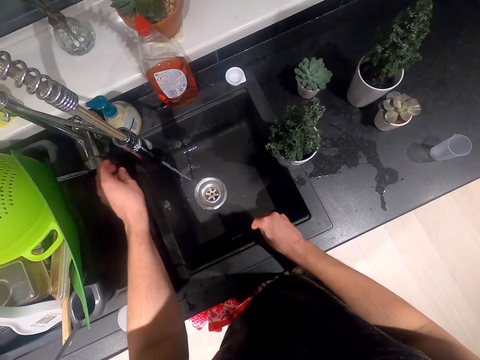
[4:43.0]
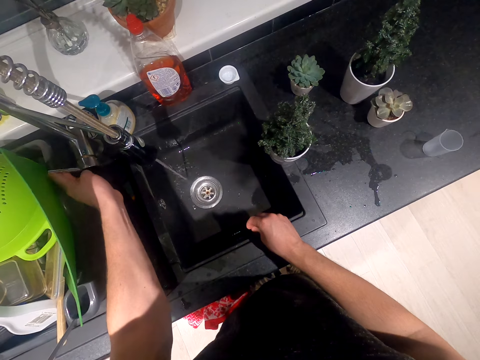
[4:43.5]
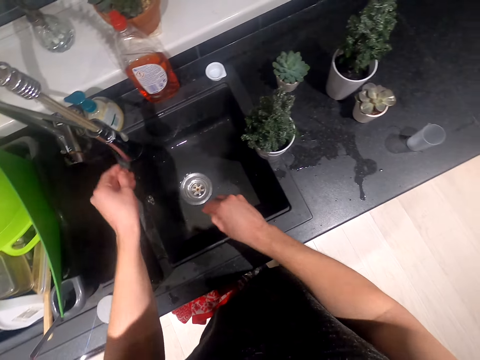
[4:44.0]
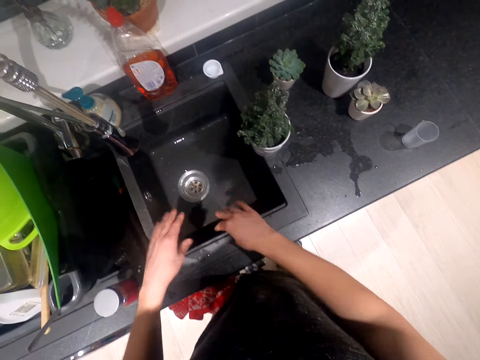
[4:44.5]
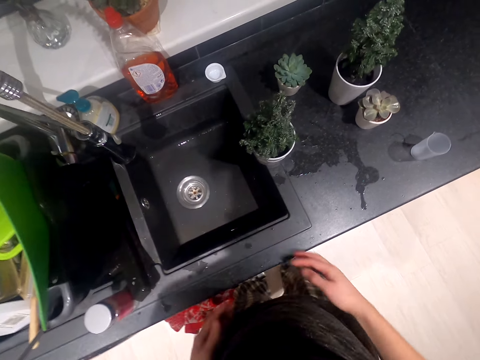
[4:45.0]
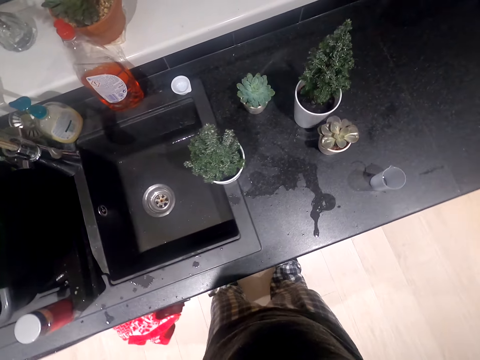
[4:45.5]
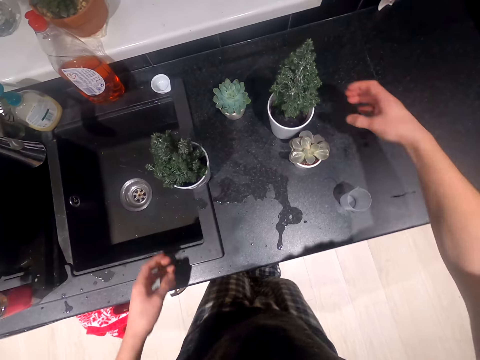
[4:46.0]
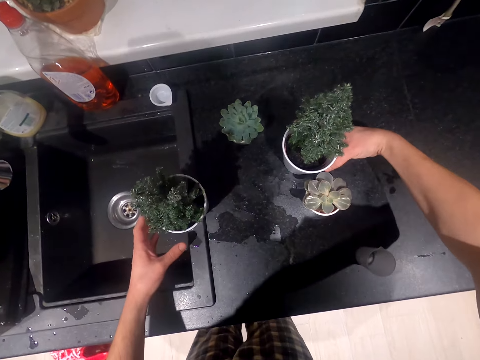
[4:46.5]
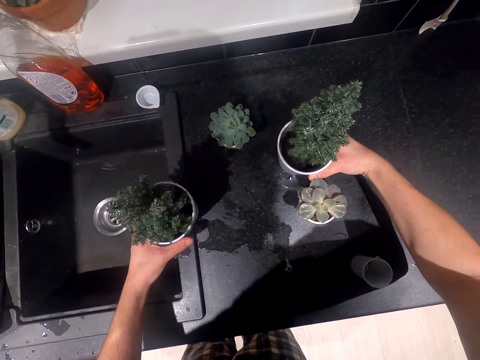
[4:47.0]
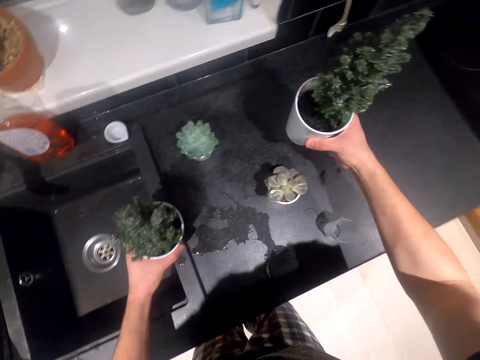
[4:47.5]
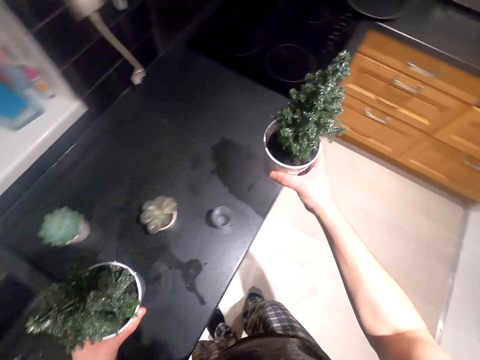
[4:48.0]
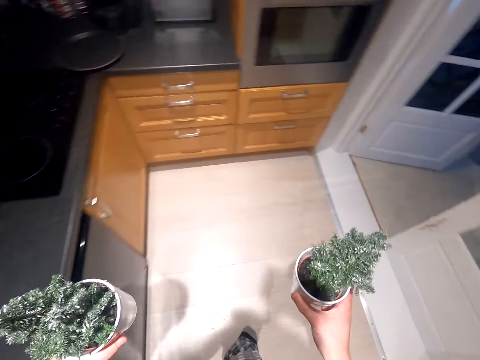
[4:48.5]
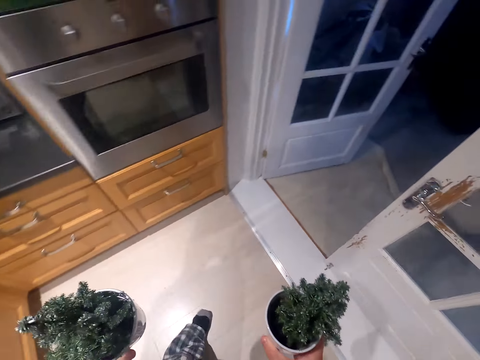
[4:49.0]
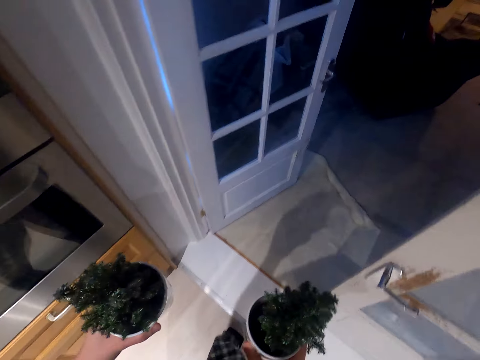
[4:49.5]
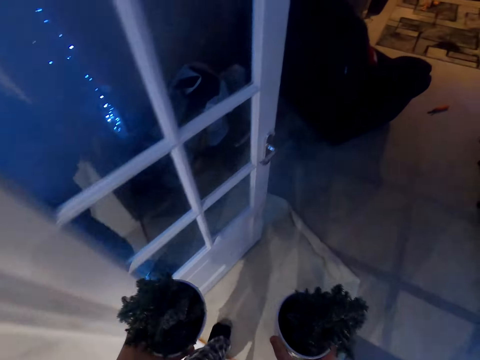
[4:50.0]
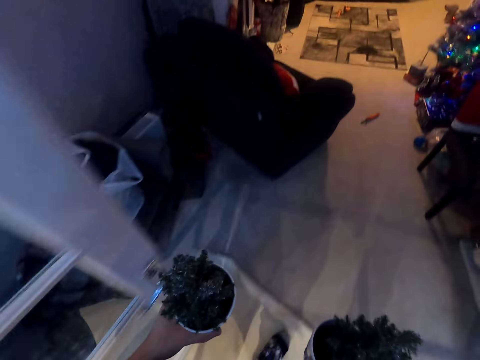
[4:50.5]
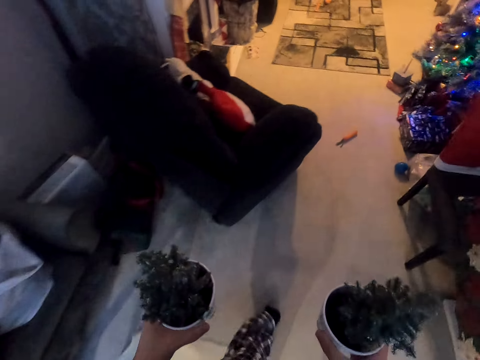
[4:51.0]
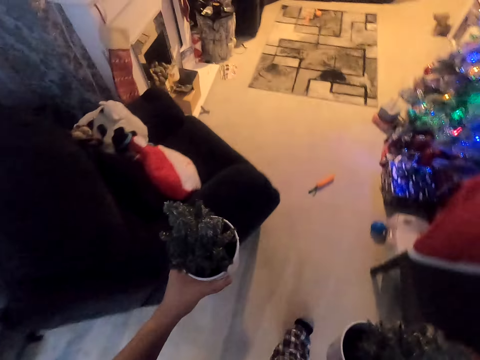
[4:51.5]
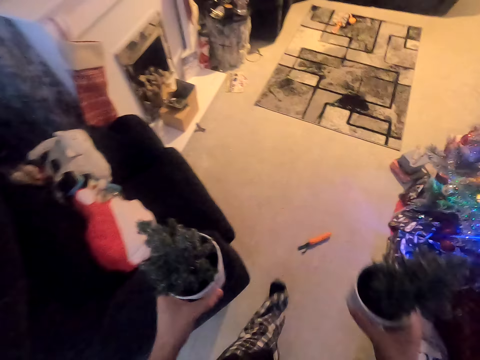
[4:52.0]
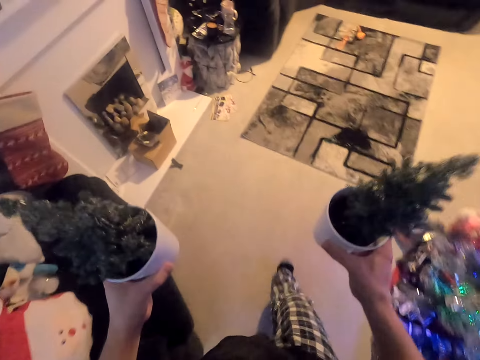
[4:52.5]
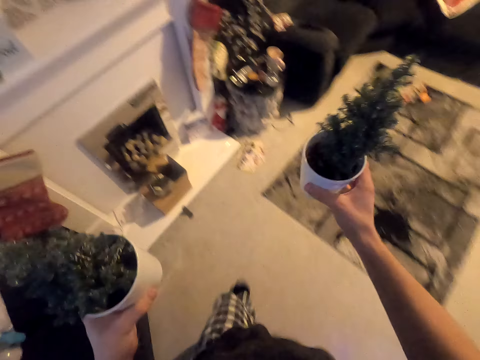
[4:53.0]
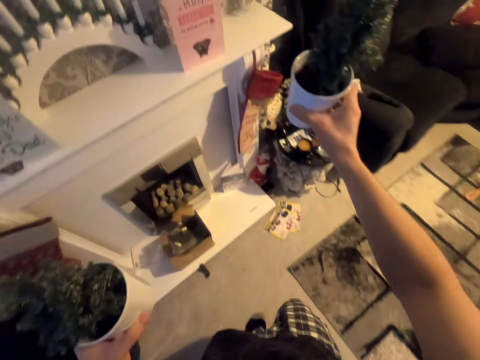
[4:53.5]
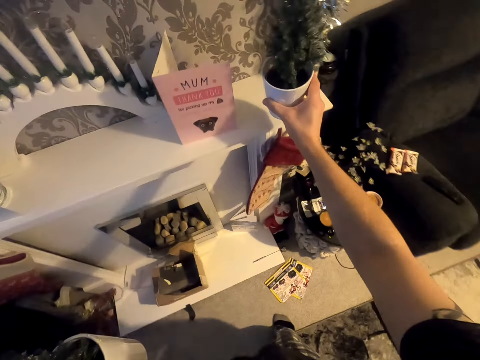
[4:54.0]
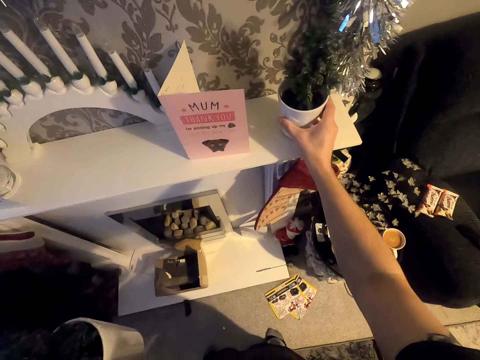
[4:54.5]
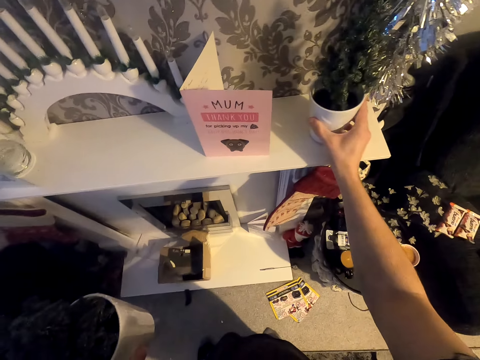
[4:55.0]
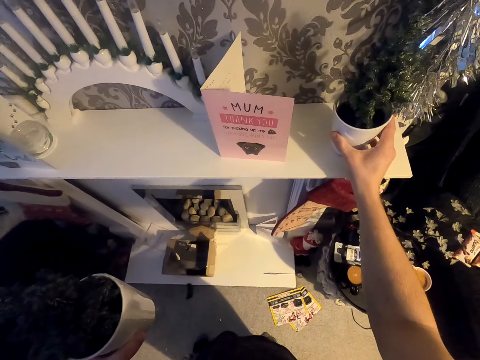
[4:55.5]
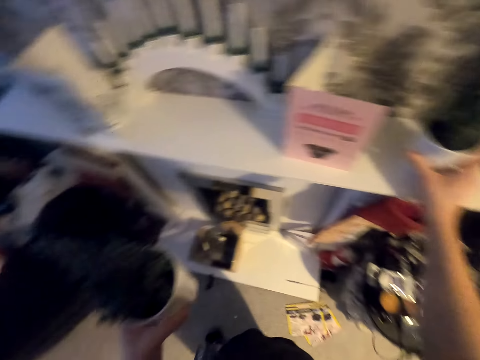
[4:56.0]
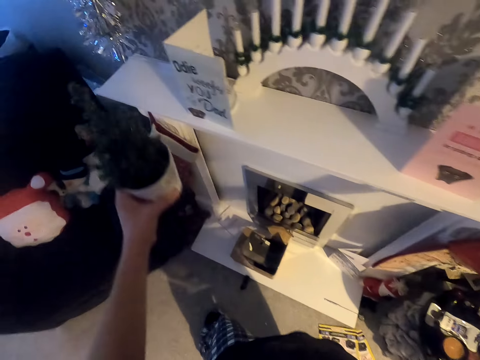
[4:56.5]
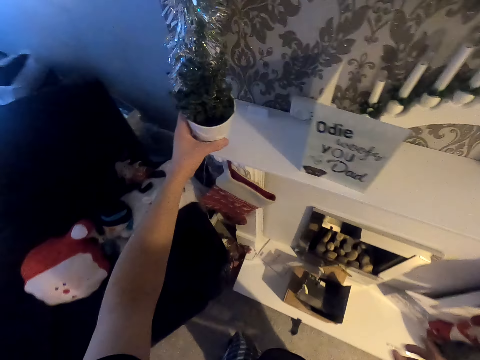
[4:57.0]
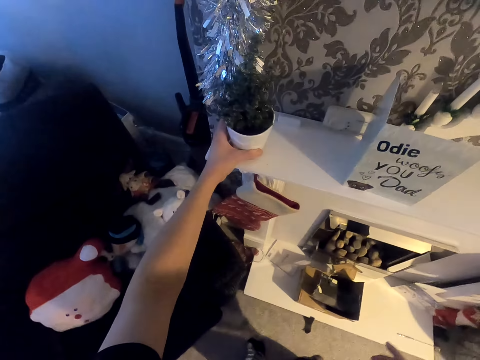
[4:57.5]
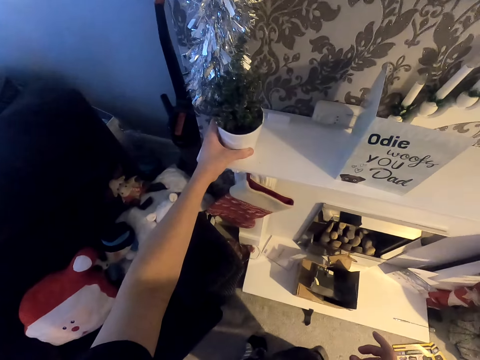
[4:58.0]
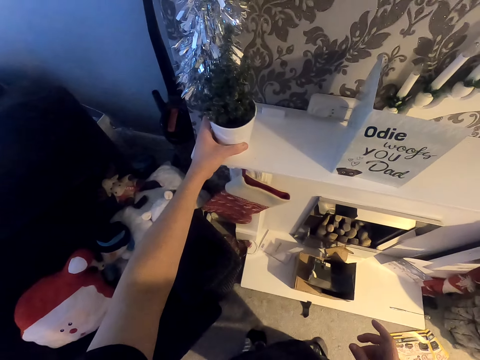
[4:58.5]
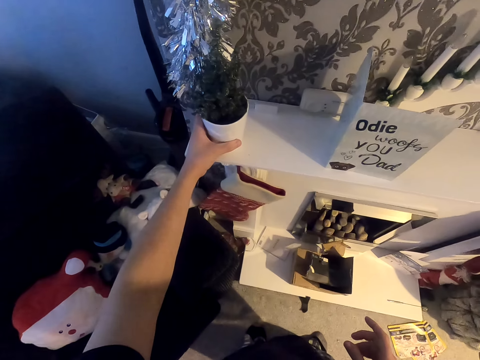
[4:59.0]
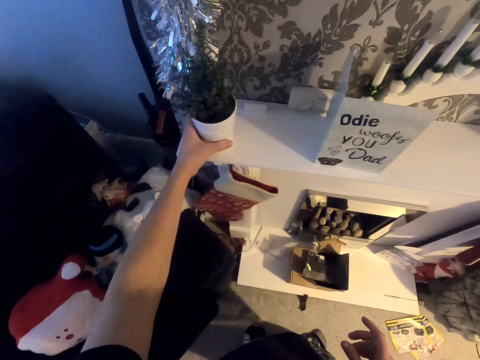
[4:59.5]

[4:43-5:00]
The camera wearer closes the kitchen tap. They shake hands. They wipe the hands on the cloths. They pick a flower vase from the cabinet on the left hand and pick a flower vase on the right hand. They walk in the house. They put the flower vase on the fireplace surface. They place a flower vase on the fireplace surface.

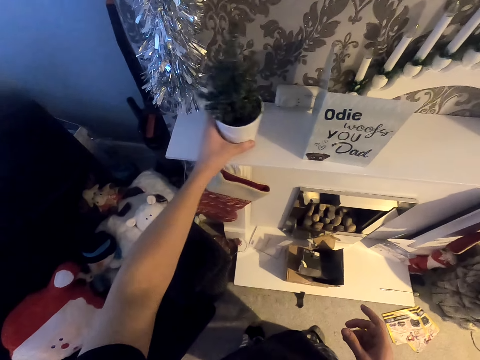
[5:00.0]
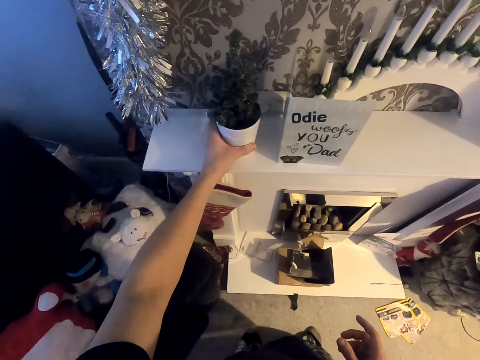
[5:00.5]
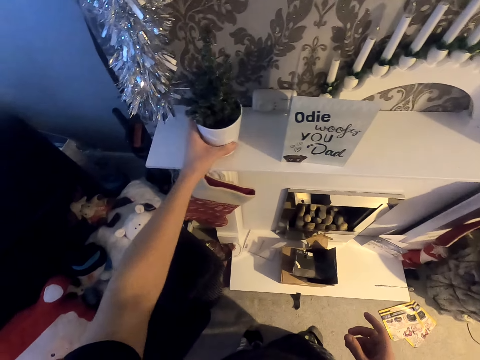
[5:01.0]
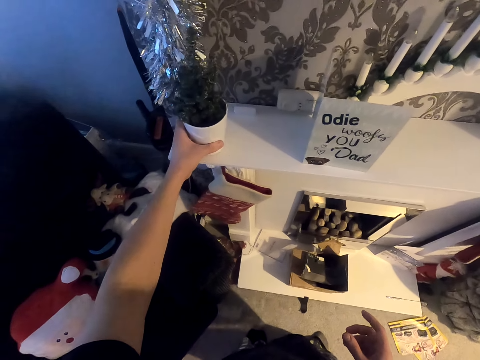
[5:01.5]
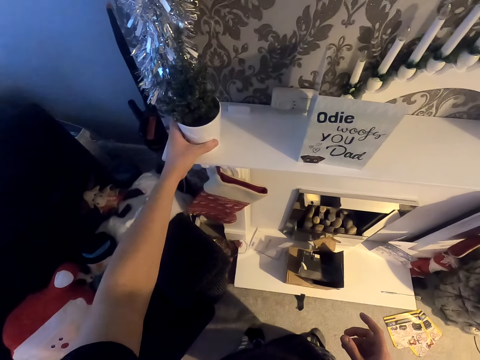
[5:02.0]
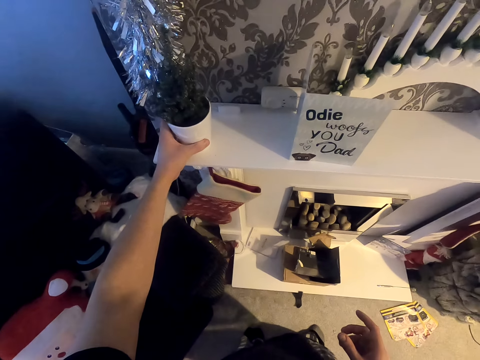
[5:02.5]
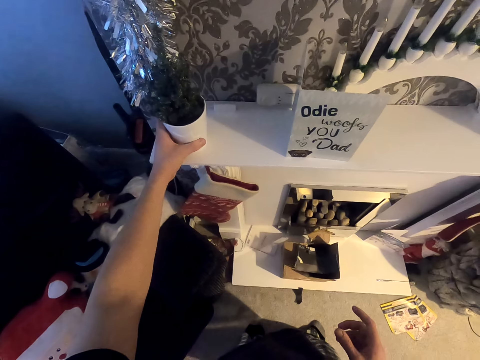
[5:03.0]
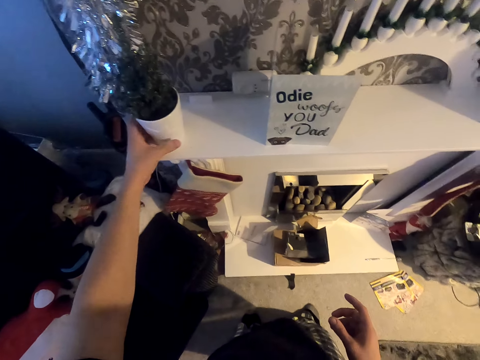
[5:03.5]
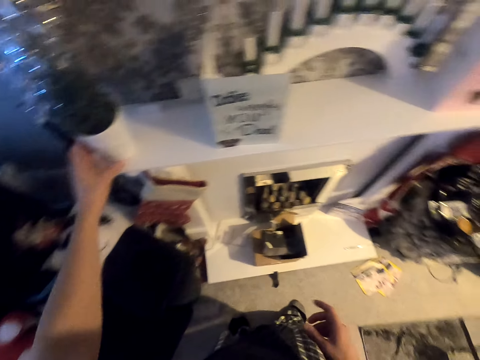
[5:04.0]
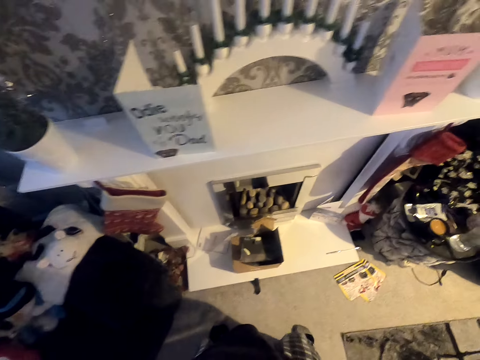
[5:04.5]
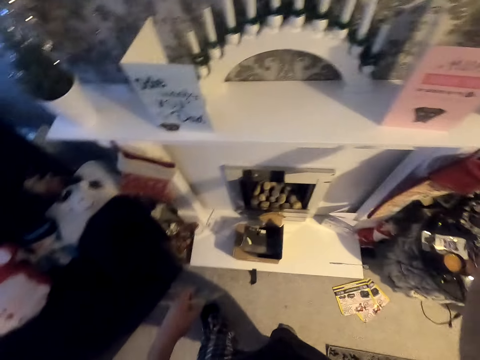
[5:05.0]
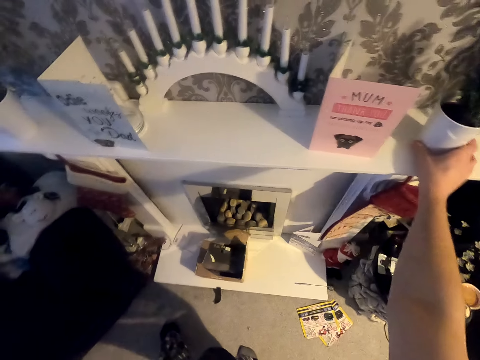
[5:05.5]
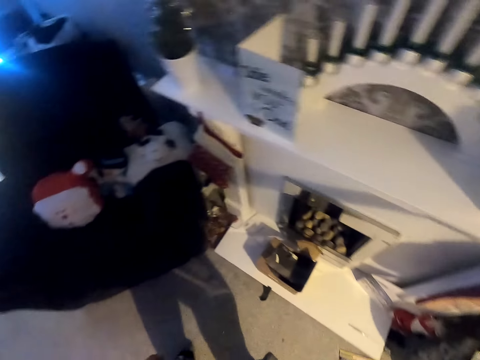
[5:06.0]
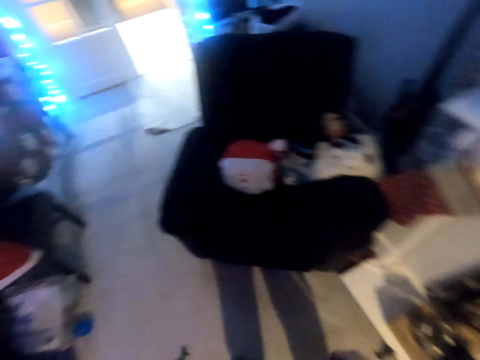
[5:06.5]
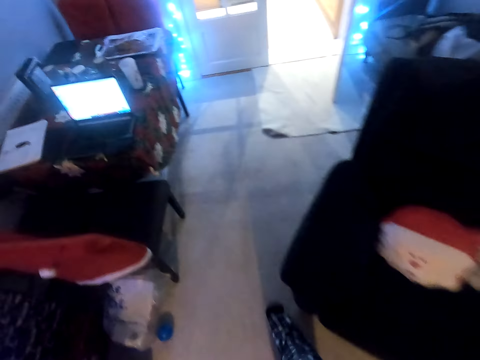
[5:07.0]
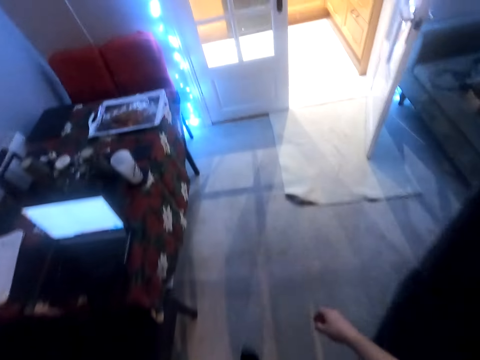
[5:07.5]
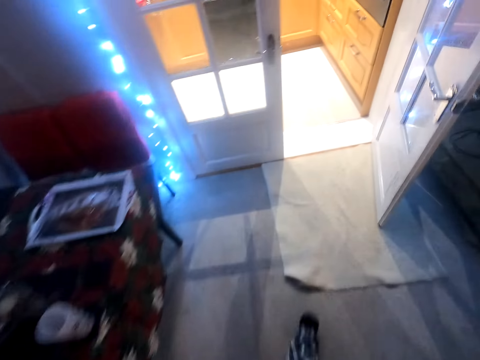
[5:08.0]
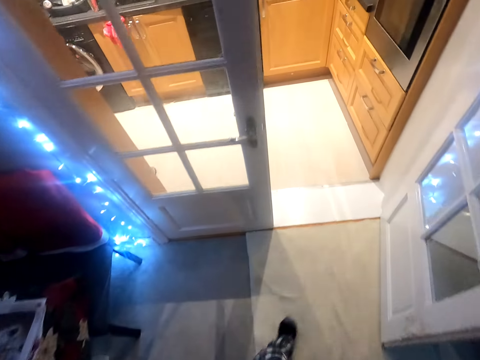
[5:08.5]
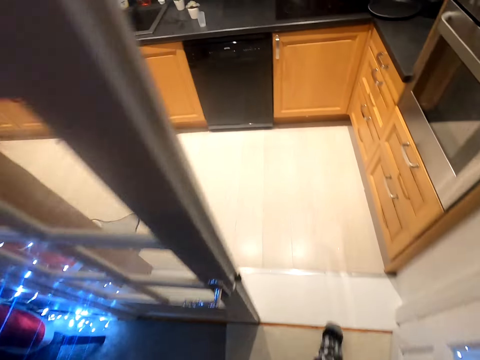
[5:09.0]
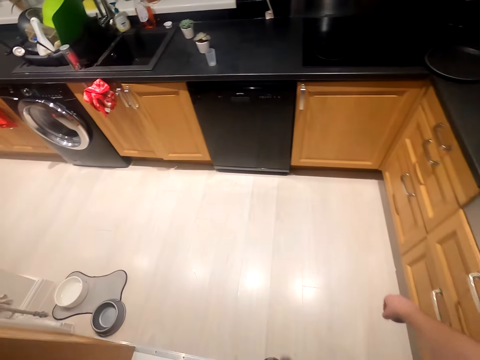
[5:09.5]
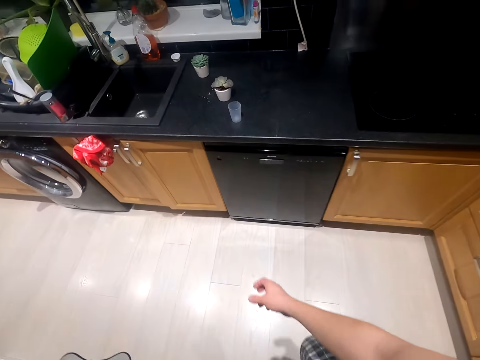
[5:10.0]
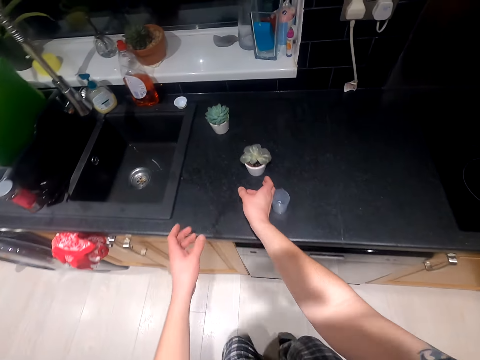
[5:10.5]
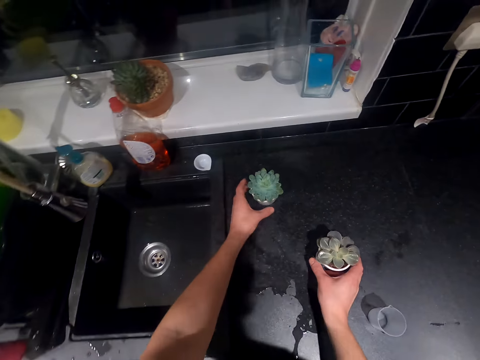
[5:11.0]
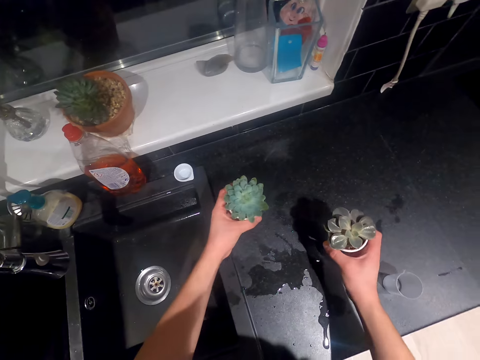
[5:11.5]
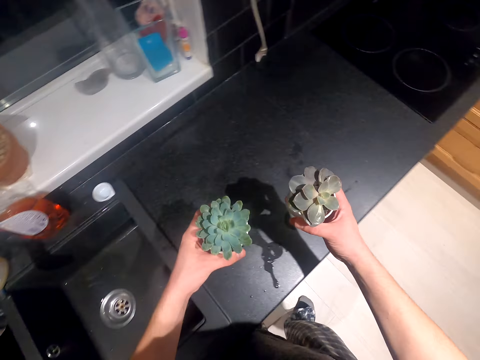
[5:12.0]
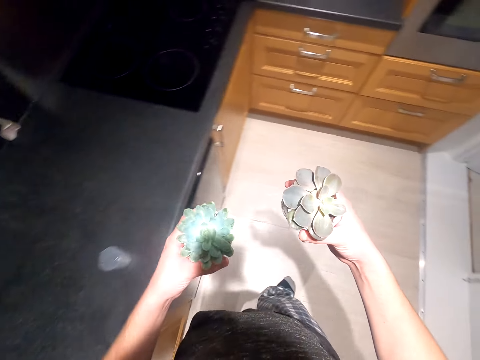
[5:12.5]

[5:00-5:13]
The camera wearer moves the flower vase on the surface. They touch a flower vase. They walk in the house. They pick a flower vase from the cabinet with the left hand.
